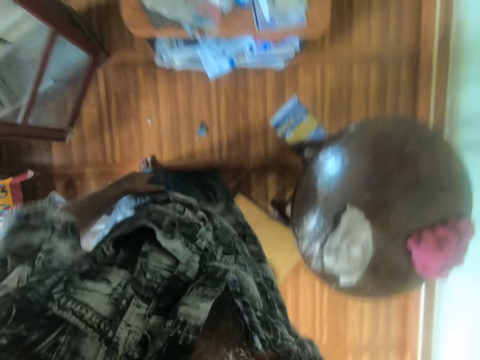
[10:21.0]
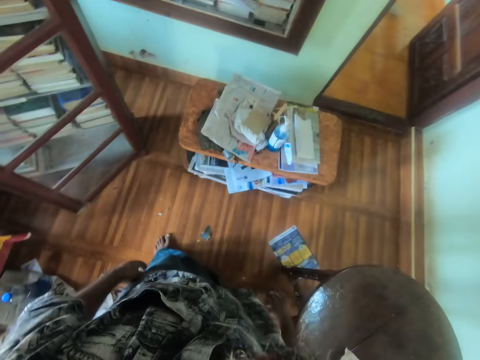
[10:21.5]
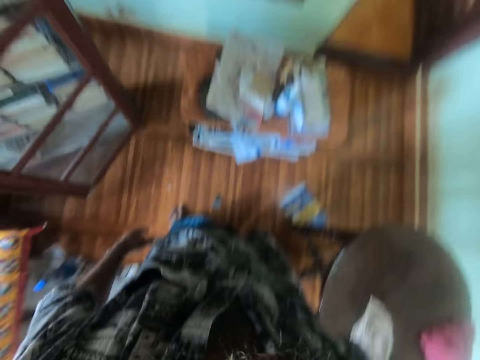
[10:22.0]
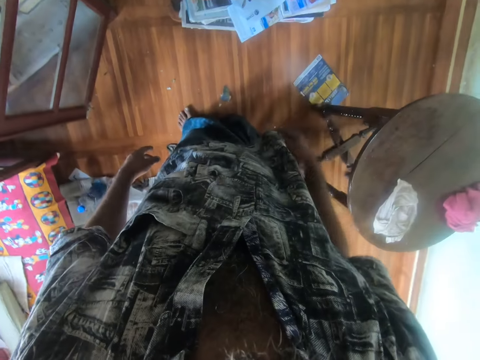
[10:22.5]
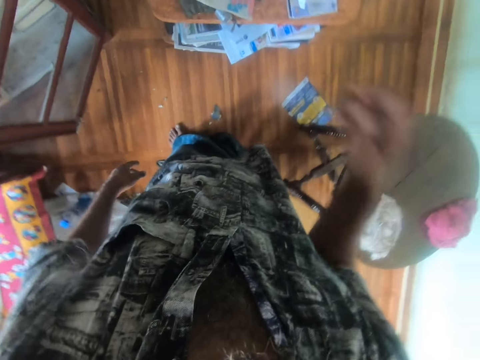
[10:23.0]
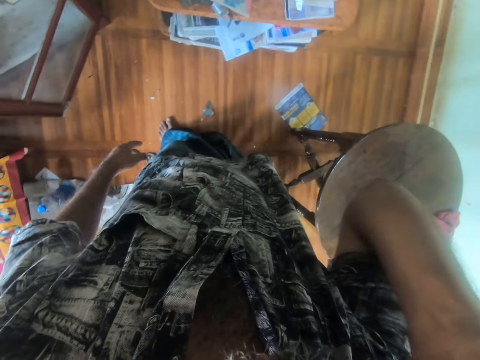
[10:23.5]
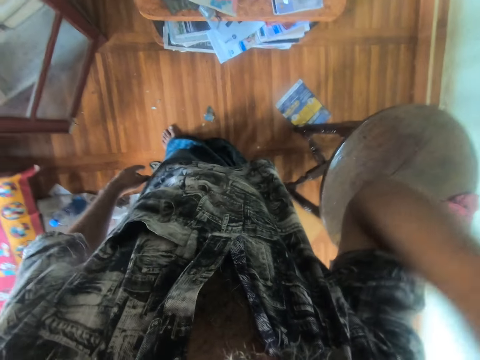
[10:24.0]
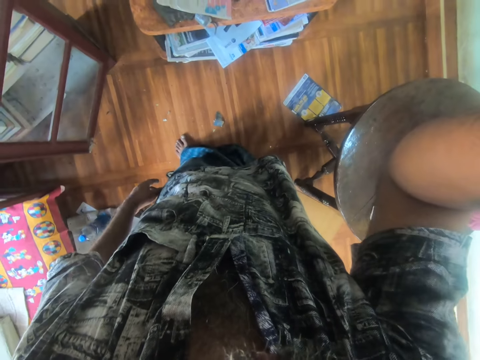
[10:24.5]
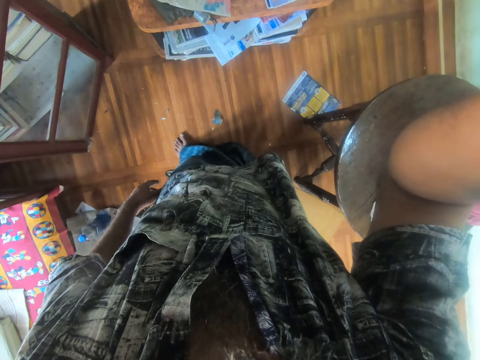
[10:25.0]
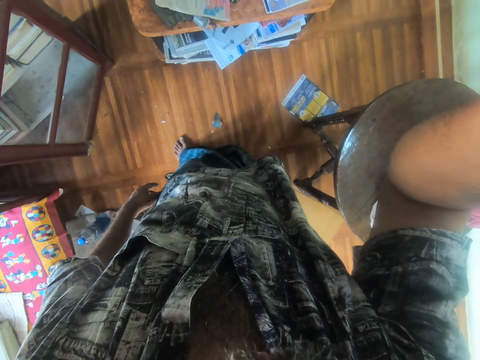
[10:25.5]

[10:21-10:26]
The camera wearer touches his face with his right hand. He adjusts the camera.
